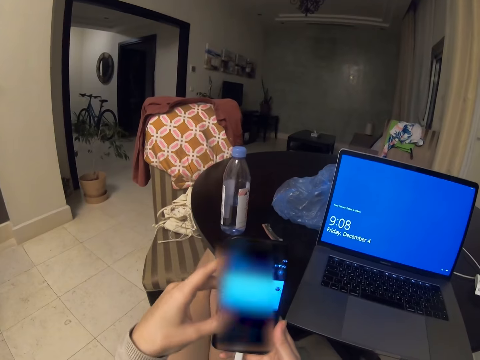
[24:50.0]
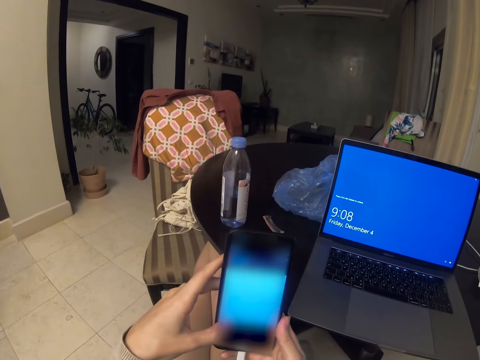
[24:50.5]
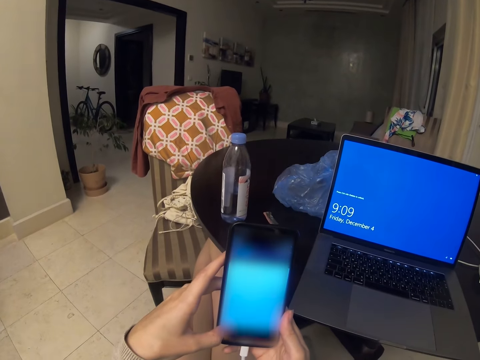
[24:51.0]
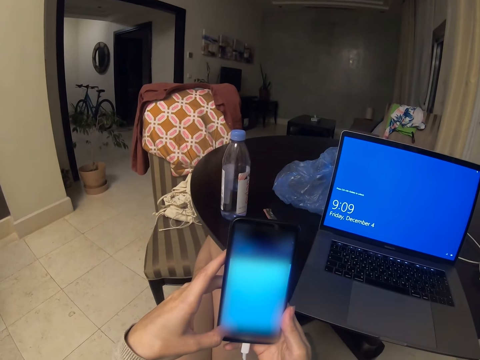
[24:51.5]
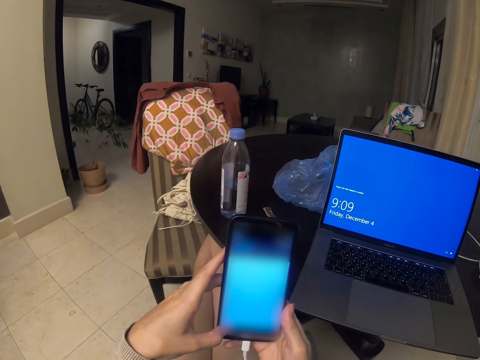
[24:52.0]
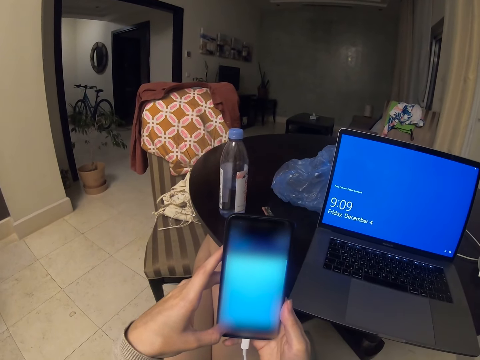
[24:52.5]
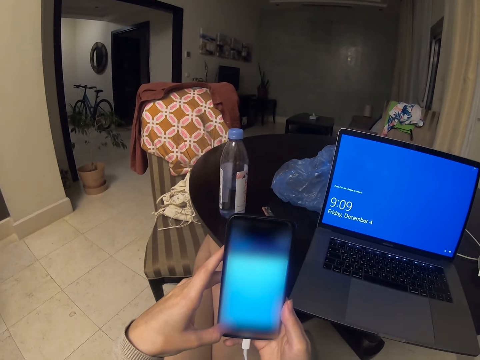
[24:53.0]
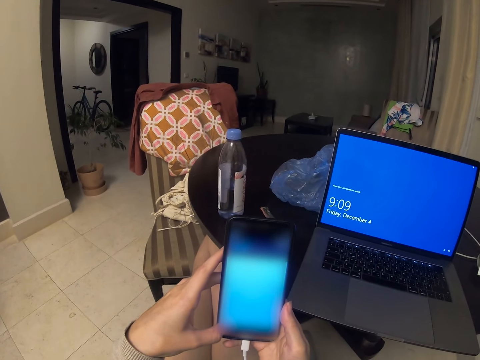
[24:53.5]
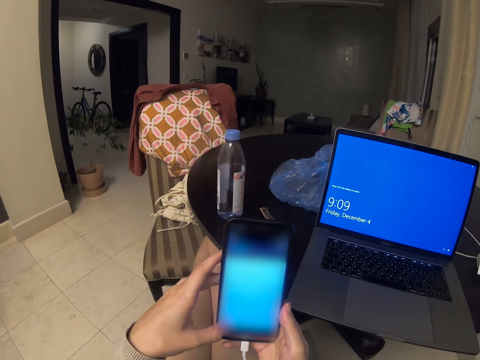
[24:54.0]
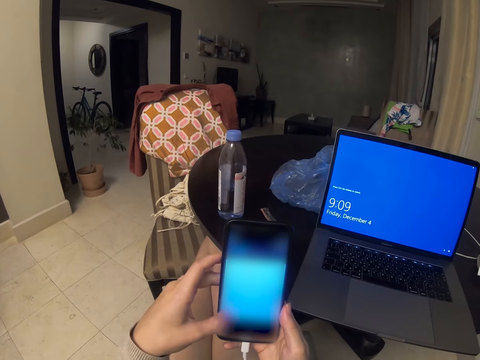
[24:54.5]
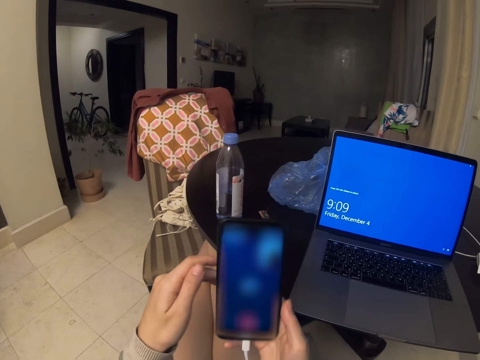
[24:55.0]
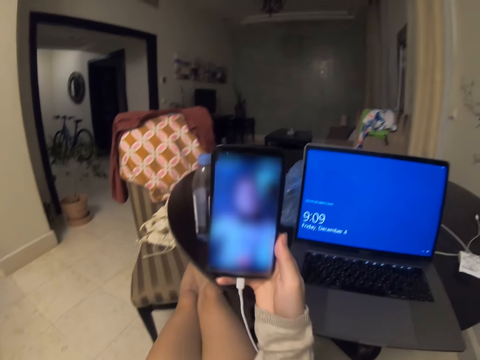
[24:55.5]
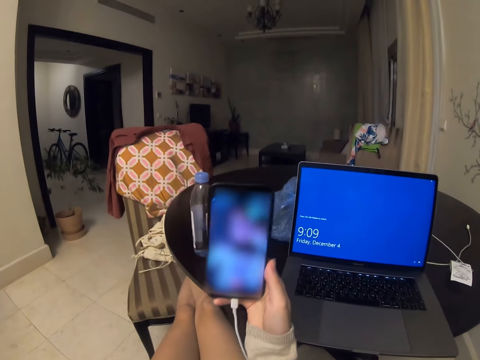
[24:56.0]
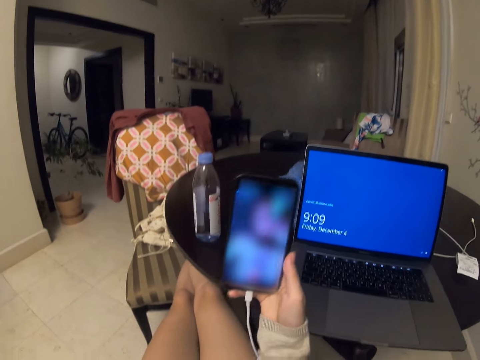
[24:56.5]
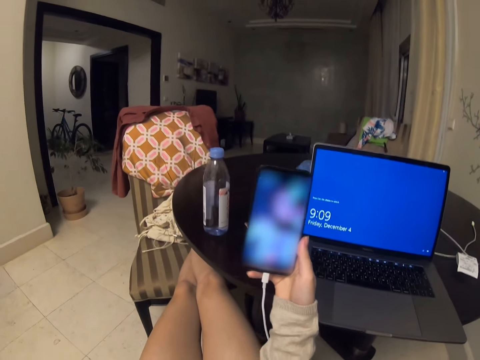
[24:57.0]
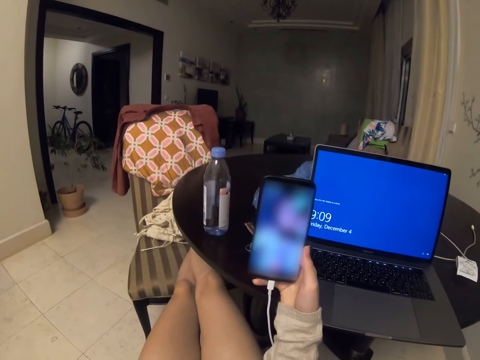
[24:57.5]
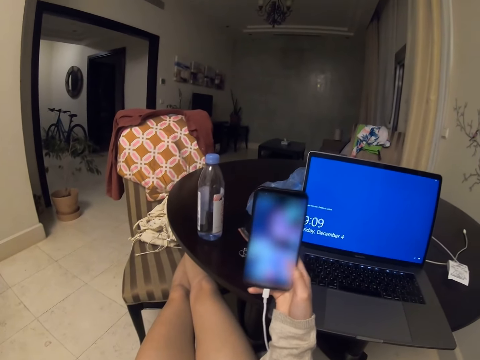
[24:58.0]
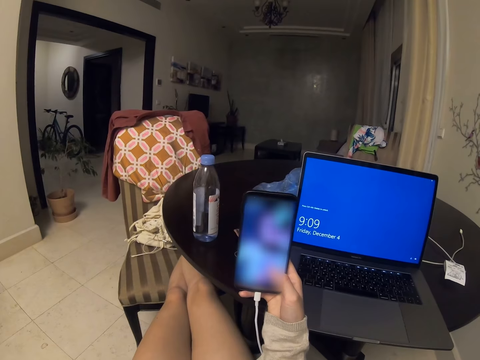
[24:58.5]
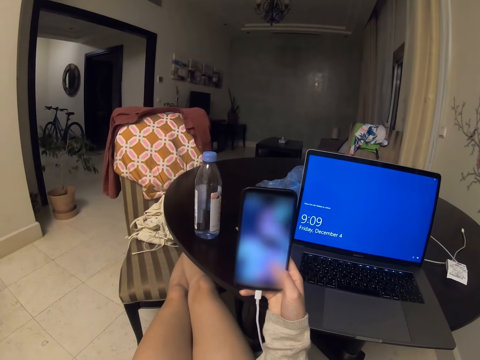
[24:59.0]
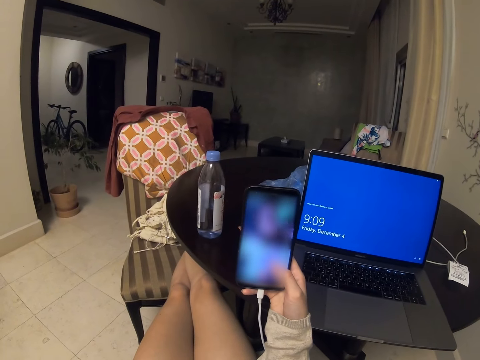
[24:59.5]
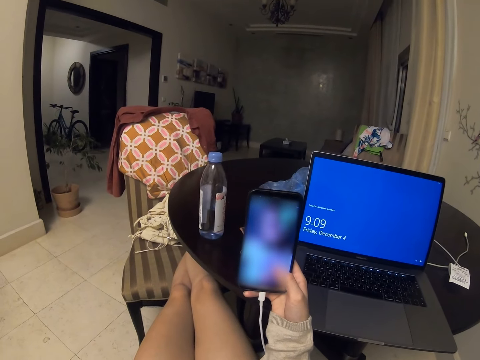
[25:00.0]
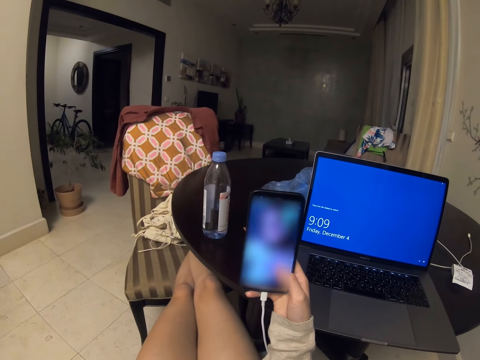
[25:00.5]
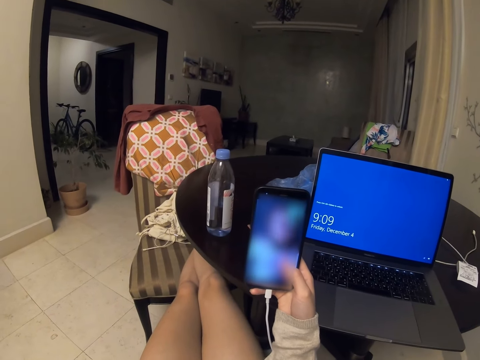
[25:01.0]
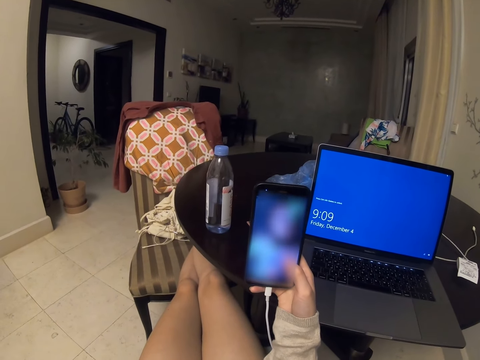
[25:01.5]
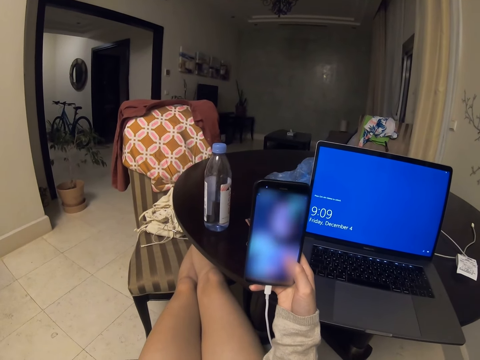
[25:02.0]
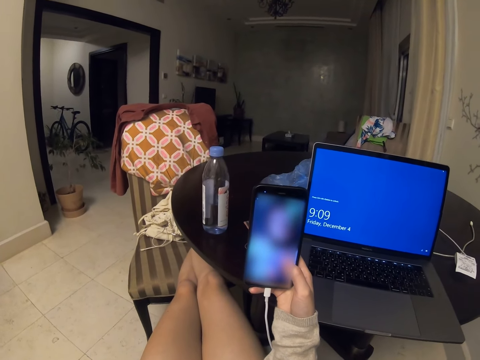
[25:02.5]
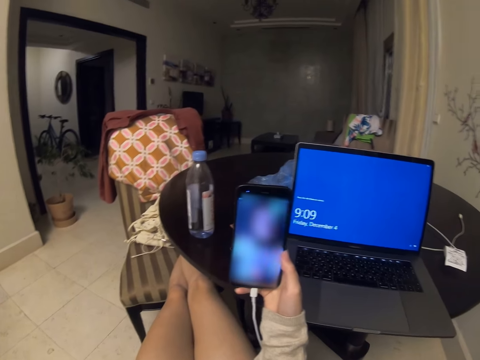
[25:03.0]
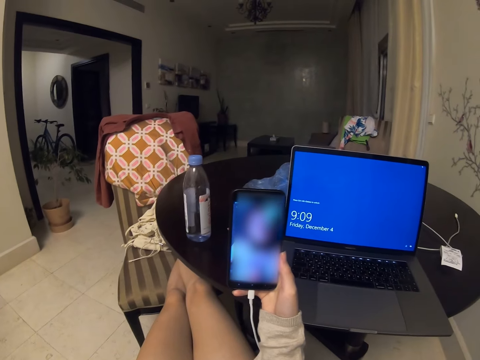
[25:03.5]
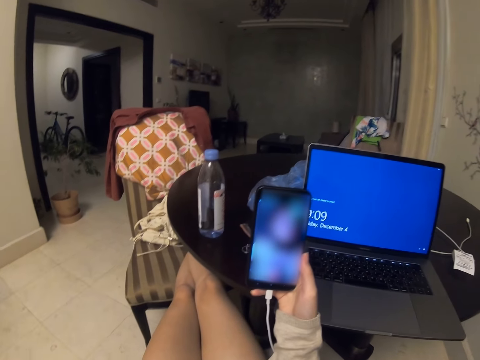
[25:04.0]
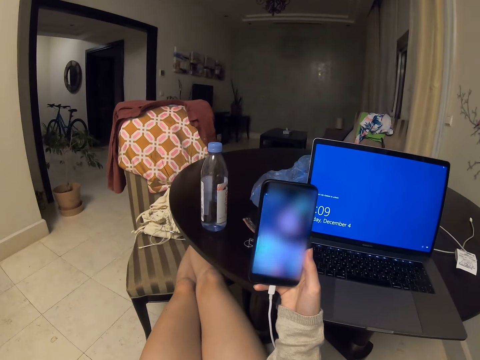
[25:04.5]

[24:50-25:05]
The camera wearer watches the video over the mobile phone.

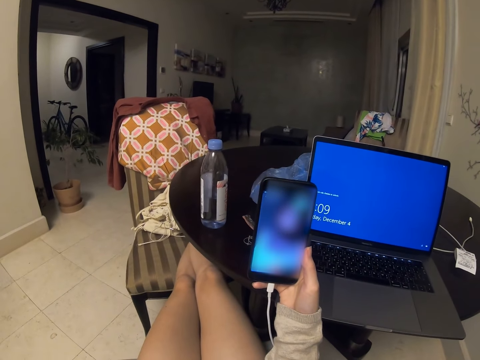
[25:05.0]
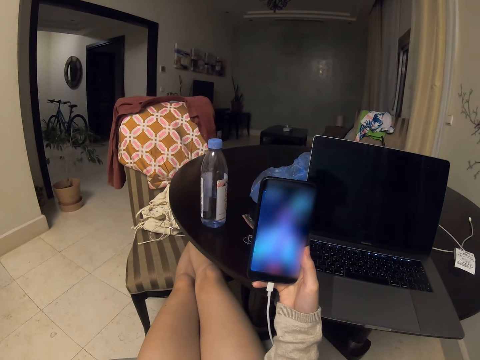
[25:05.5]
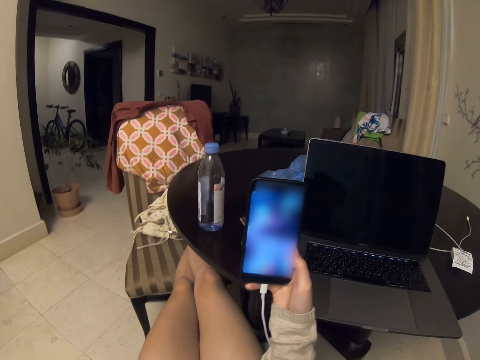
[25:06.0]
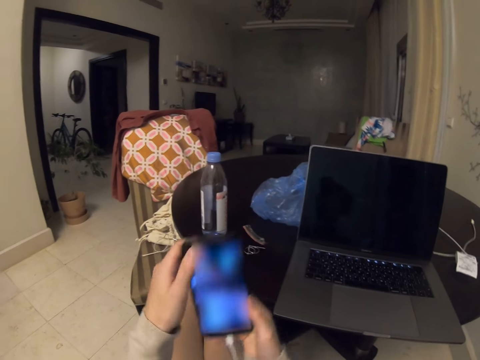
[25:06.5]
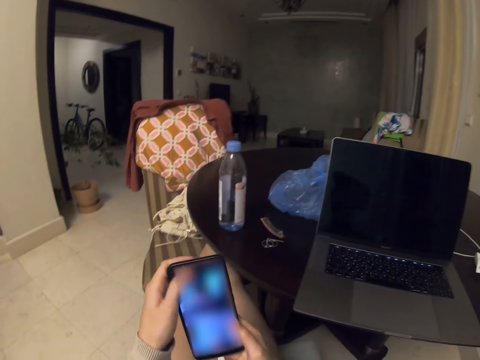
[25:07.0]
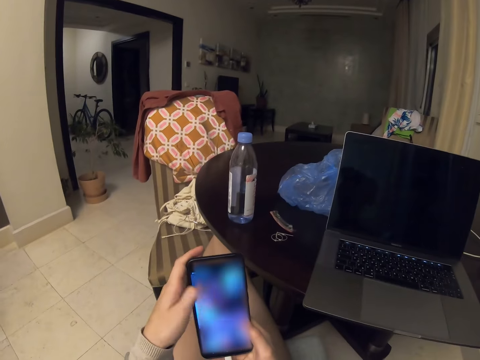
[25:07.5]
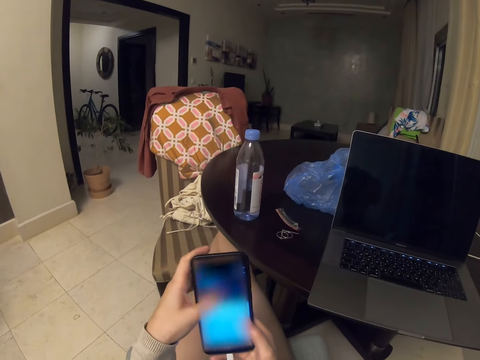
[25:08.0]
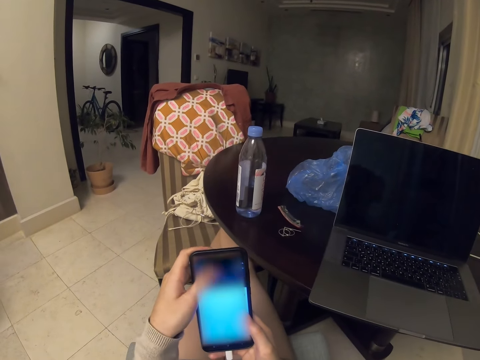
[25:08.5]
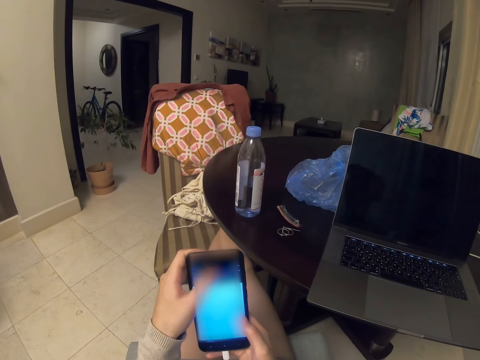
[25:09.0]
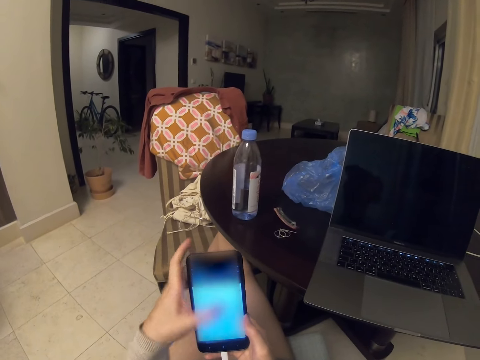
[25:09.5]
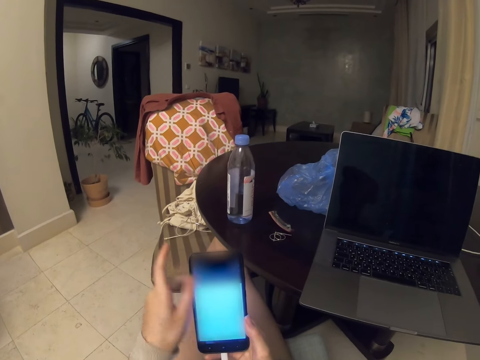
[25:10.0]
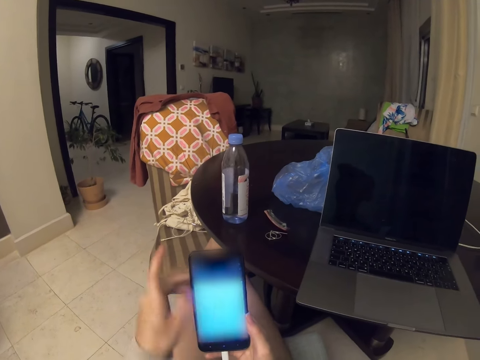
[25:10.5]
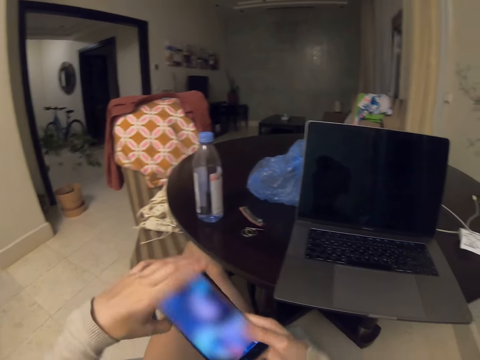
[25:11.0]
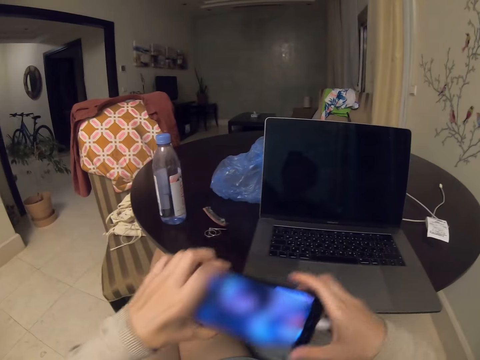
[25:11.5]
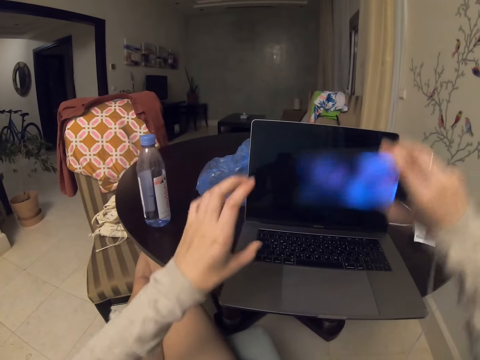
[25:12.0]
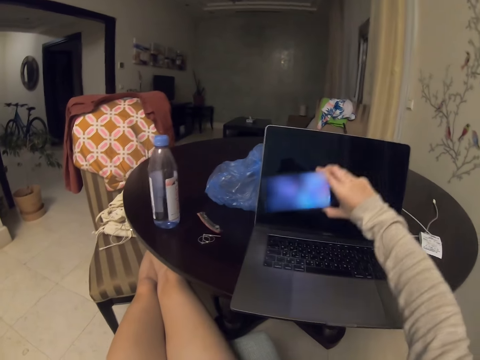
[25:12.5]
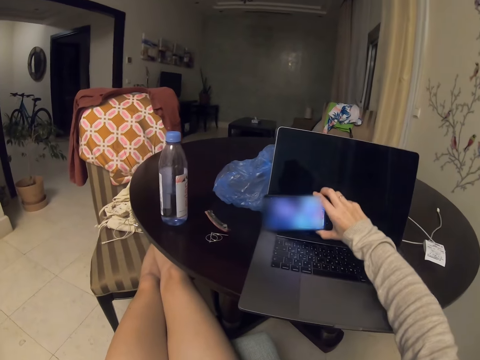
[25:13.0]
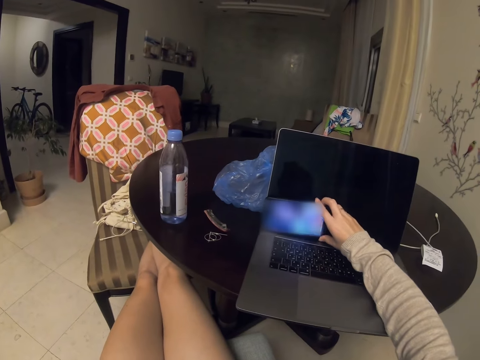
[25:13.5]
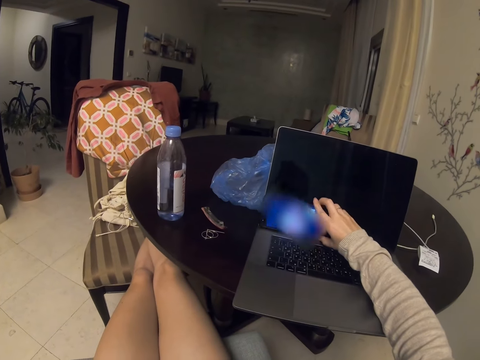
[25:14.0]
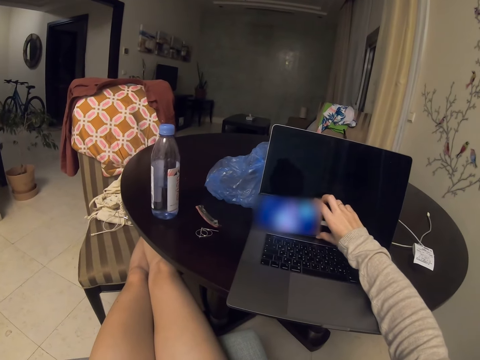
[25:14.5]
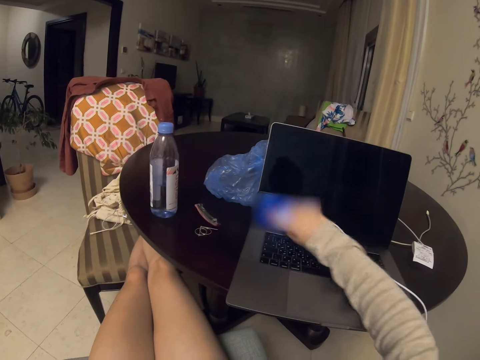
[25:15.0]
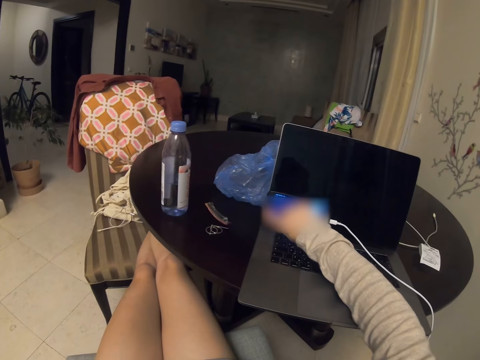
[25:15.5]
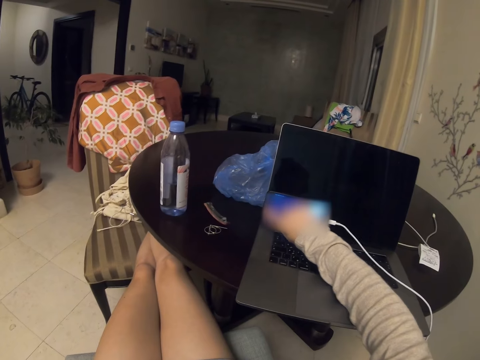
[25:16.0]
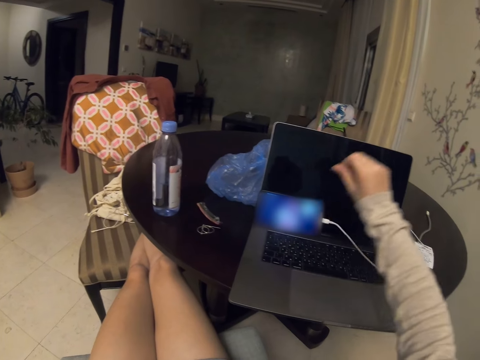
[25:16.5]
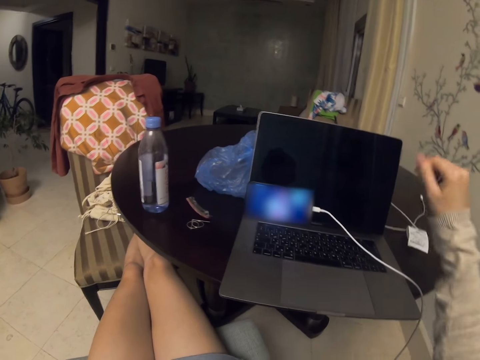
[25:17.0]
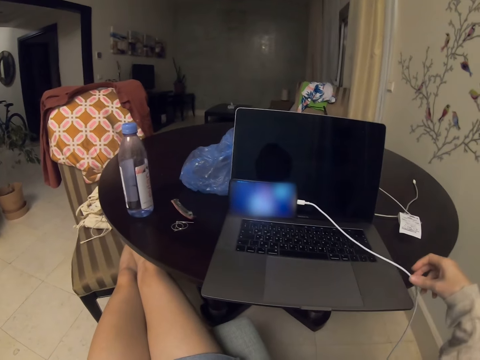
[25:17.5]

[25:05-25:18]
The camera wearer switches on the autorotate button in the mobile phone. They scroll the phone. They put back the mobile phone to the previous position, in front of the laptop.
